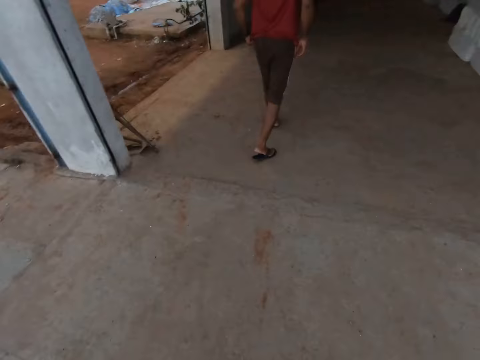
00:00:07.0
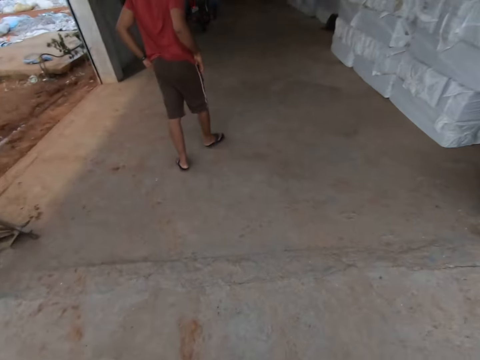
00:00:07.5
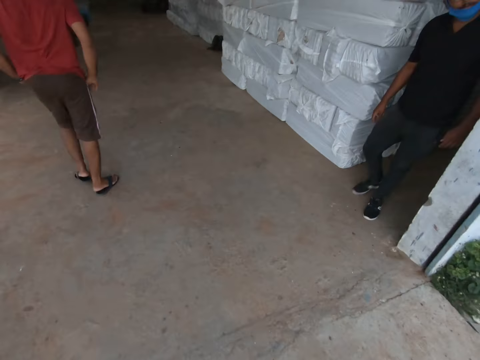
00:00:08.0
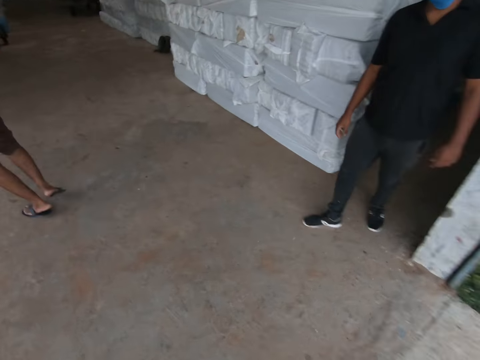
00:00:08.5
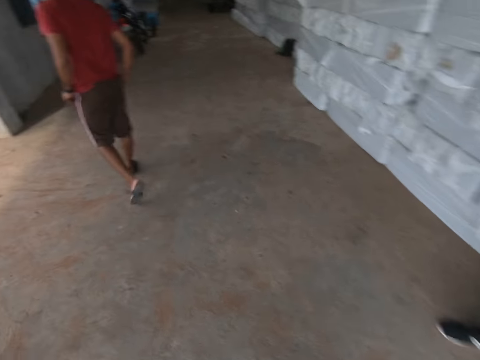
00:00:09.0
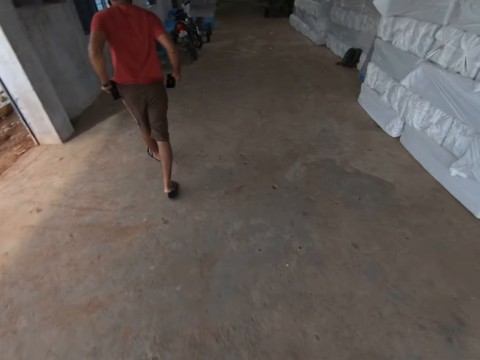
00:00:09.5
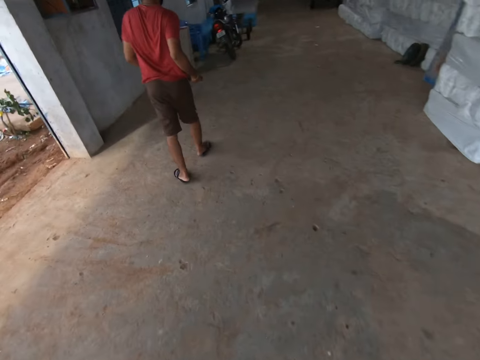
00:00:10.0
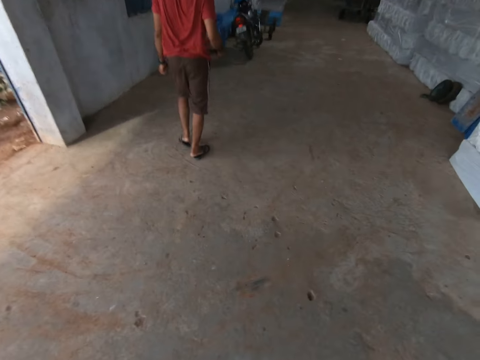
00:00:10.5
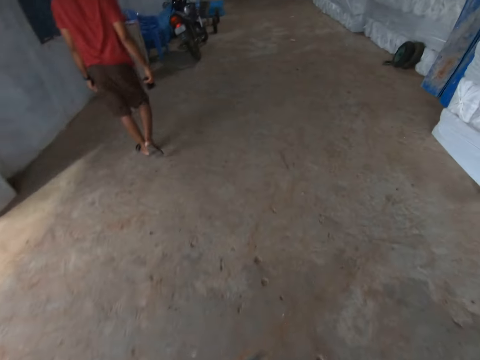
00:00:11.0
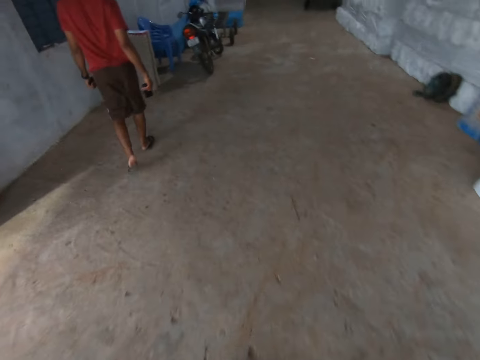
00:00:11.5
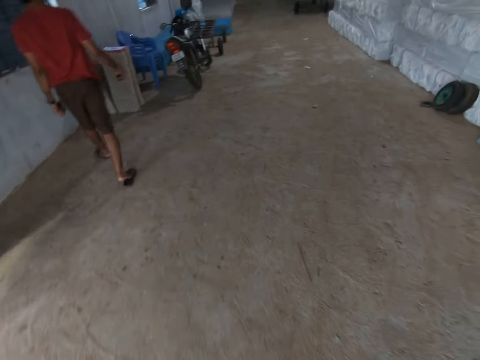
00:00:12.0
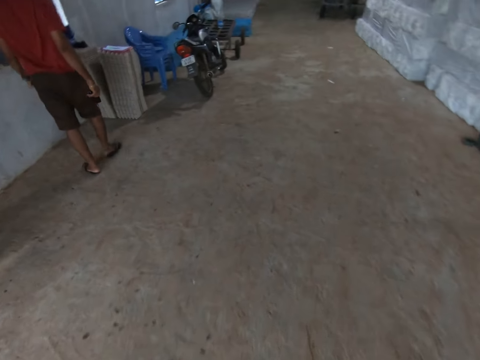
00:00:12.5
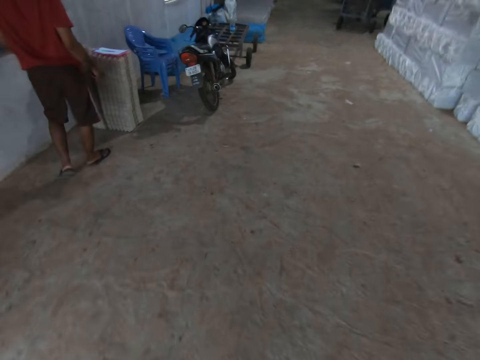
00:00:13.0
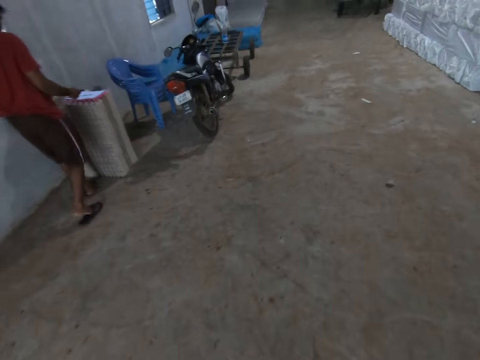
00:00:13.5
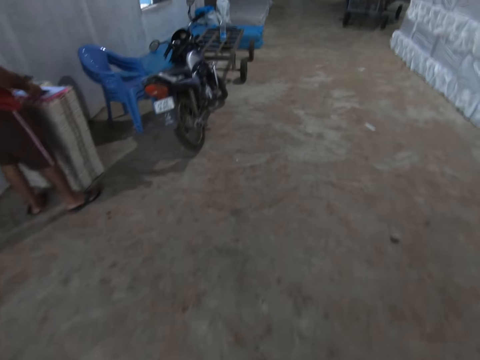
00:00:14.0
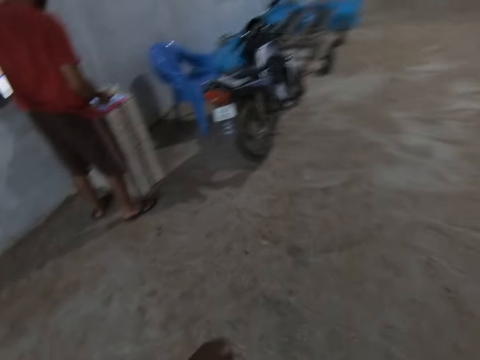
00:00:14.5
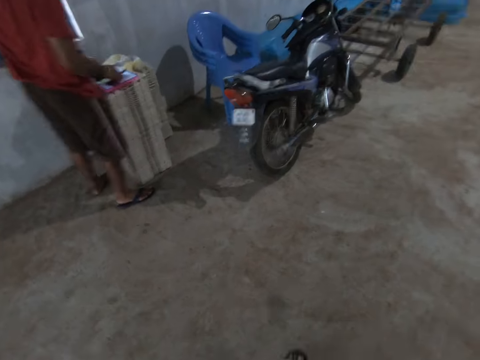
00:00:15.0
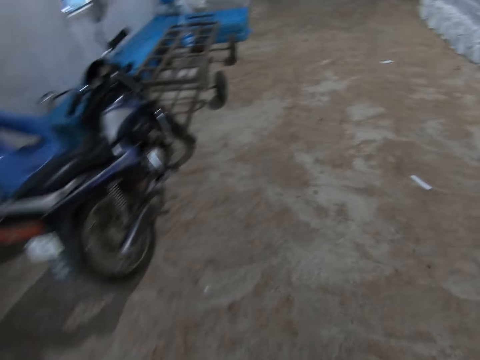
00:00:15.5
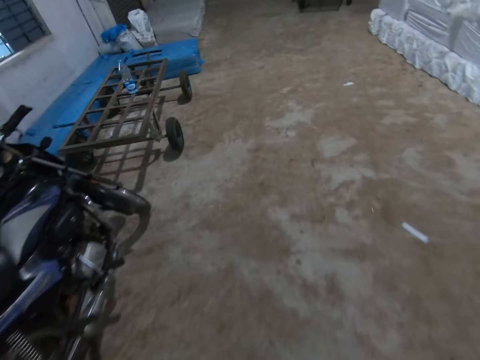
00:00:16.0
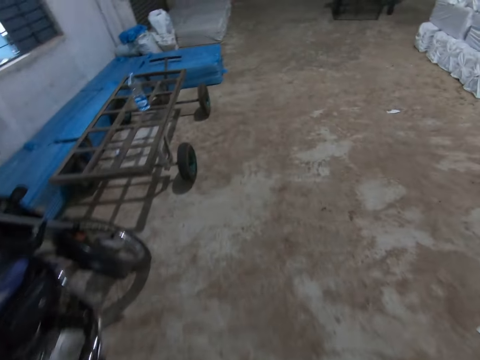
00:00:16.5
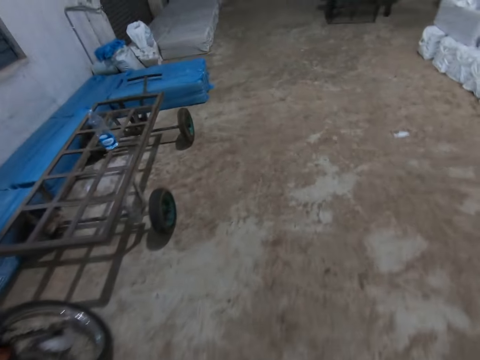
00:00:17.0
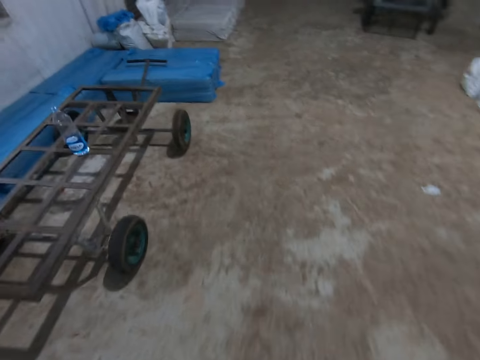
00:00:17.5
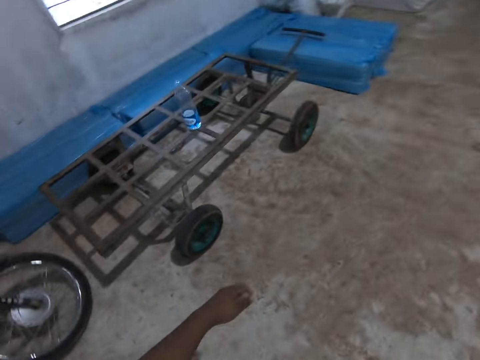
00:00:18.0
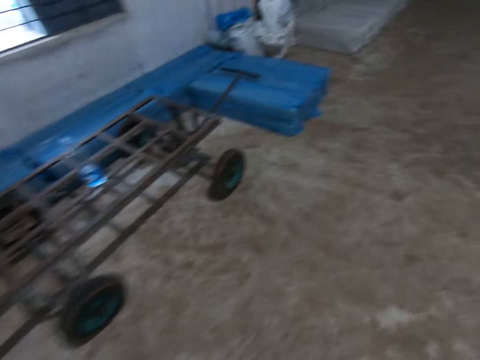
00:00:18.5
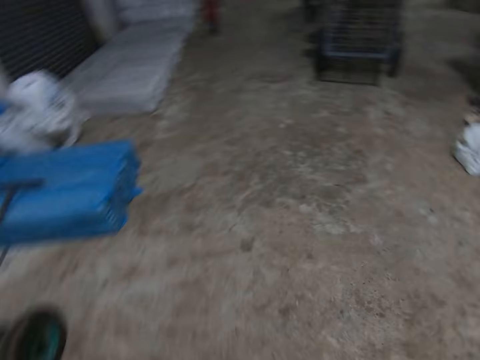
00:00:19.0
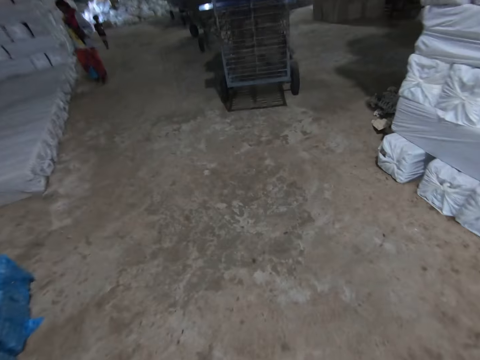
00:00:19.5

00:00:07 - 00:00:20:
The camera wearer walks into the factory. They walk past a man in the factory. Another man brings out a phone from his pocket with his right hand. The other man holds a paper on a stack of paper with his hands.

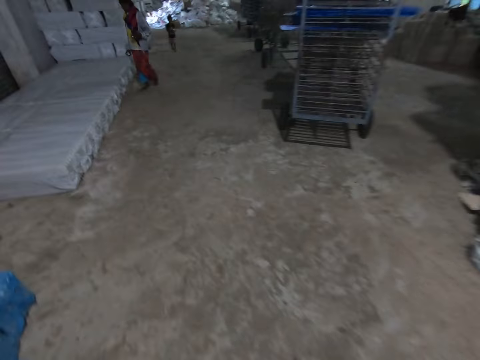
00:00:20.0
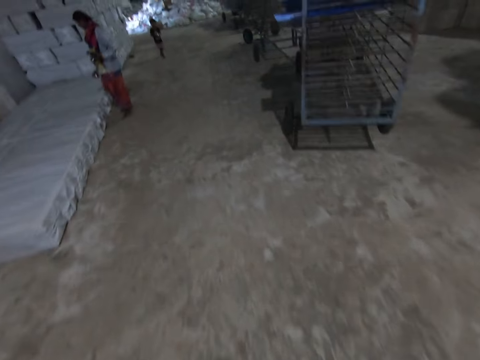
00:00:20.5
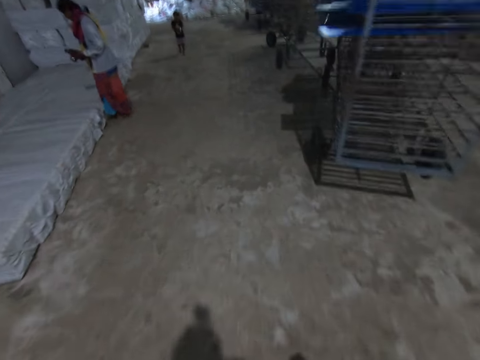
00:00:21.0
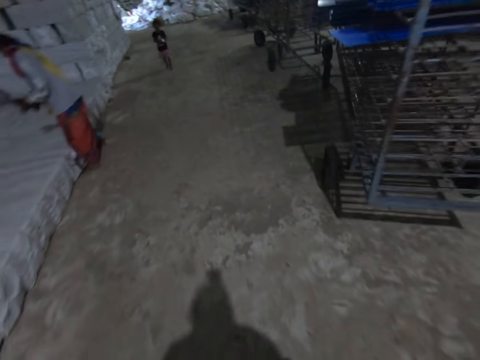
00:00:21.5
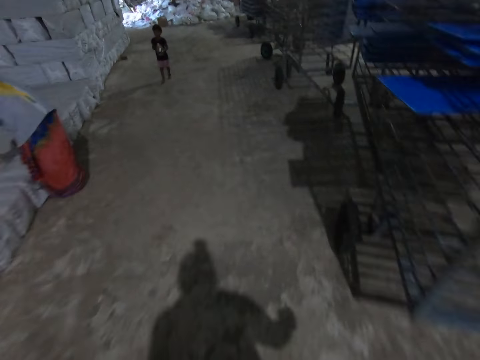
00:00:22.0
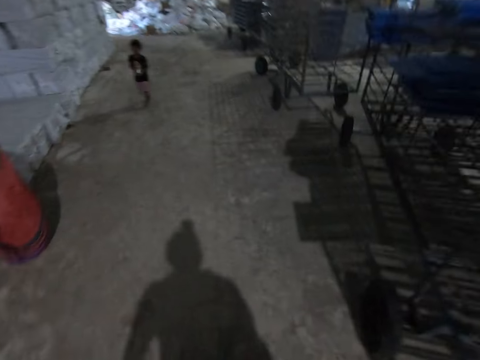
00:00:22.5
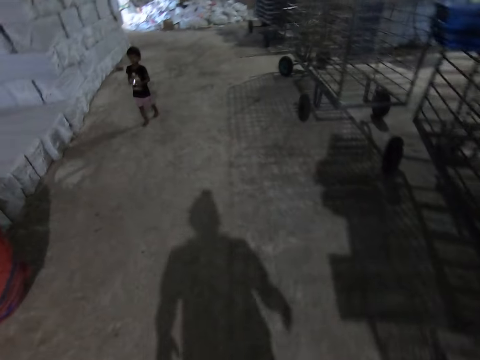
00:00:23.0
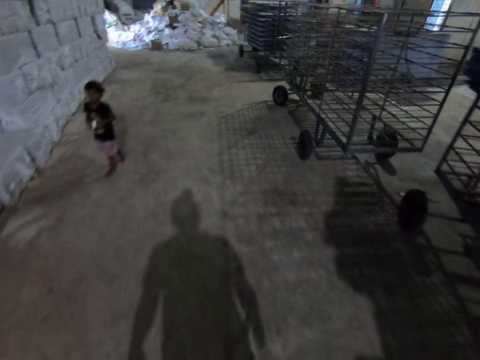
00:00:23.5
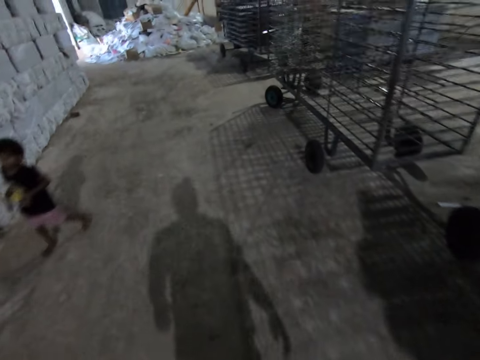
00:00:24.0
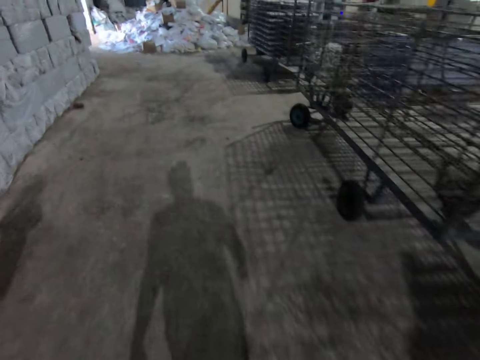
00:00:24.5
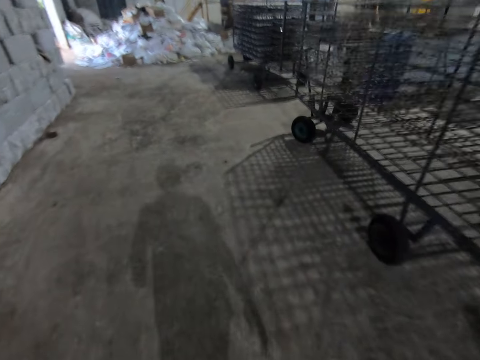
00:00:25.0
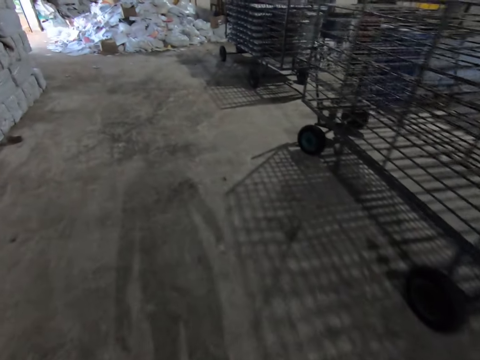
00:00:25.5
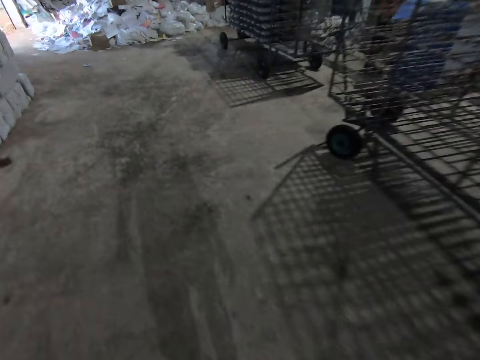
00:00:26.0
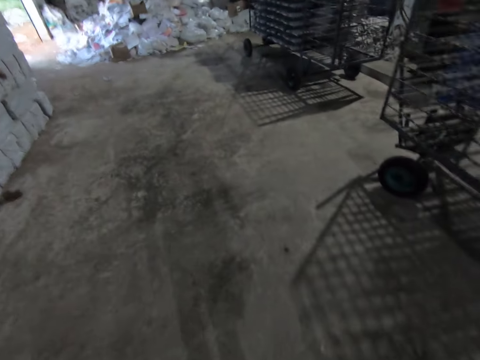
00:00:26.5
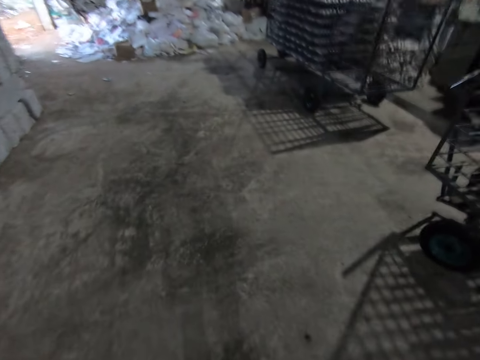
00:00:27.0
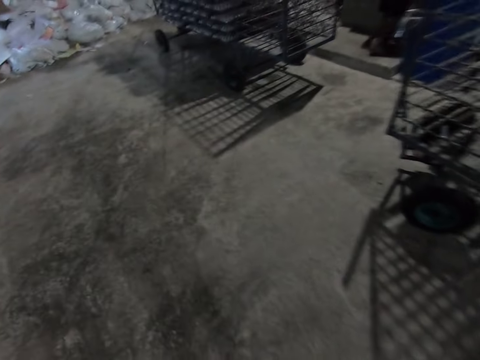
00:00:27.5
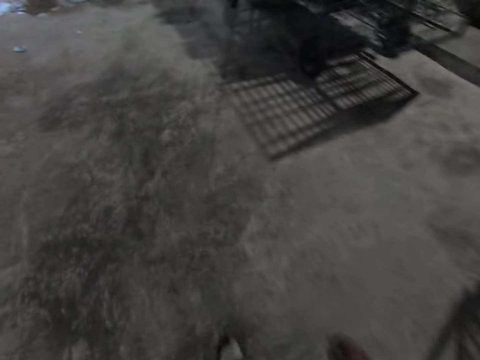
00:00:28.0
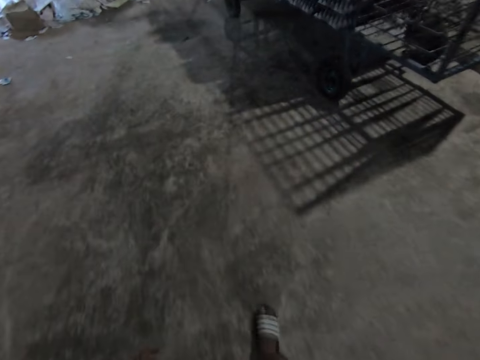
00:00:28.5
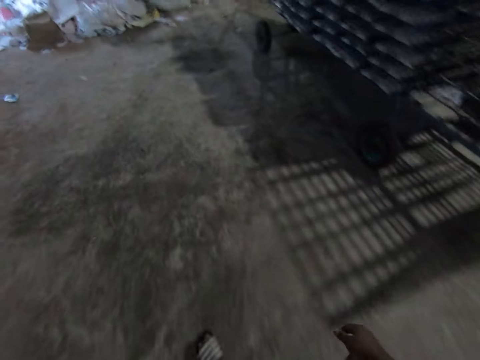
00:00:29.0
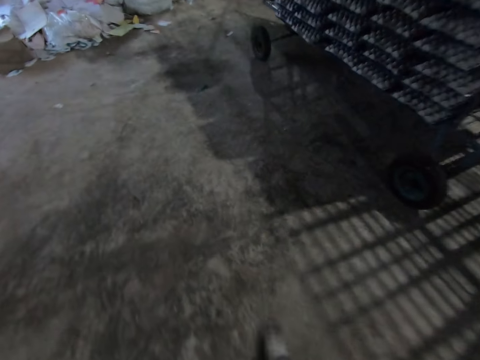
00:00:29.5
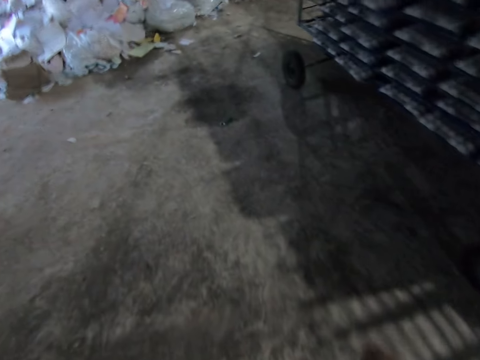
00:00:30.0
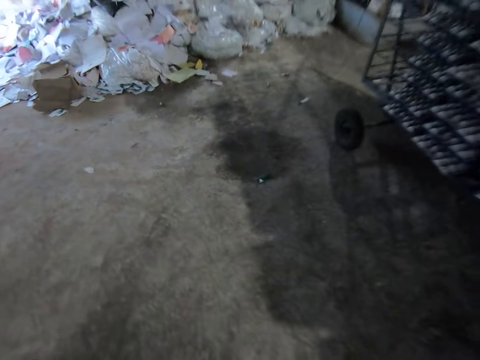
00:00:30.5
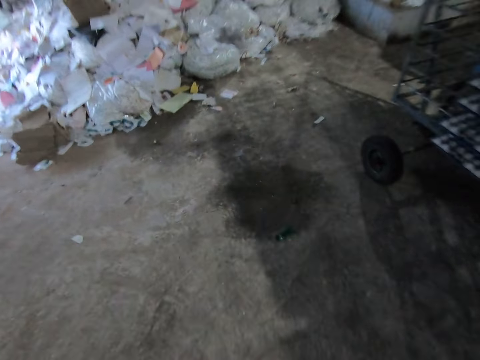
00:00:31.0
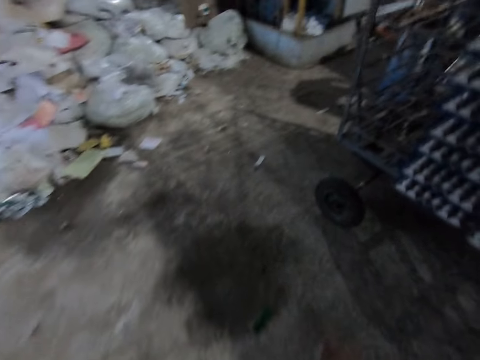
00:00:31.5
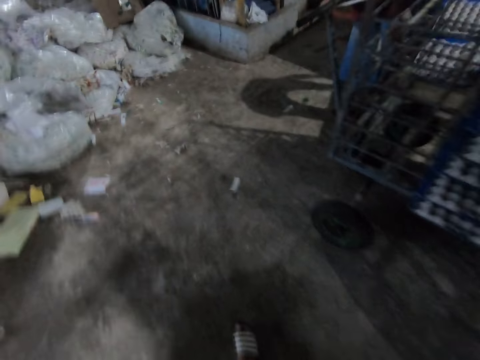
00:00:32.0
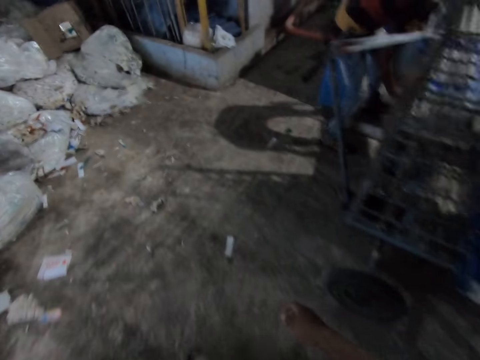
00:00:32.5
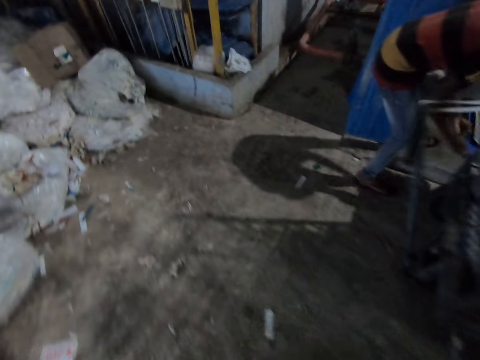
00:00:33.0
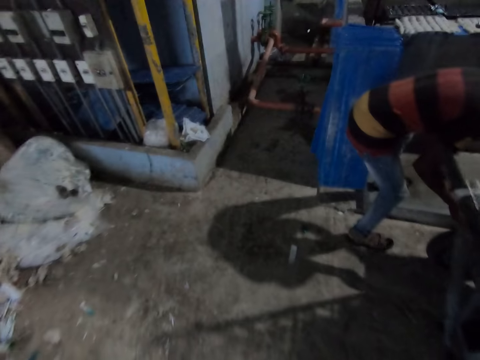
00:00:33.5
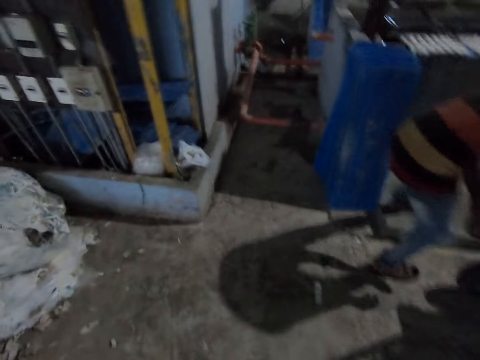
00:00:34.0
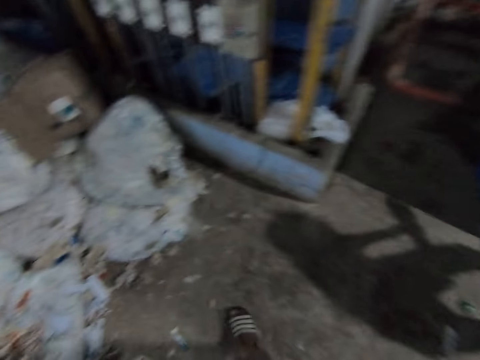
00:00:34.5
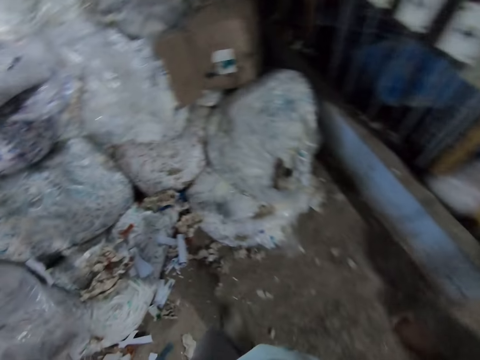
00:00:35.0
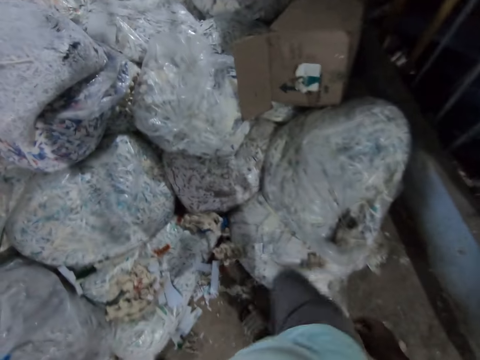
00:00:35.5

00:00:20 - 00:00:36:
The camera wearer walks past a woman. A boy walks towards the woman. The camera wearer walks past a man.
